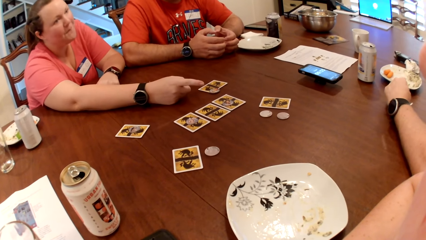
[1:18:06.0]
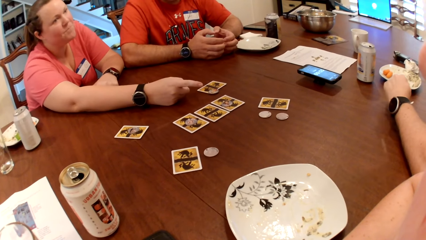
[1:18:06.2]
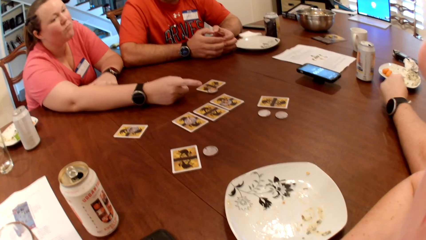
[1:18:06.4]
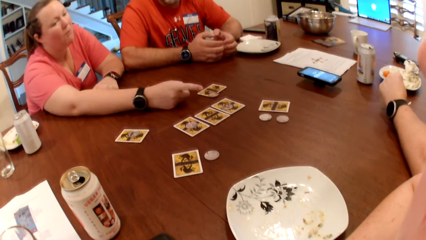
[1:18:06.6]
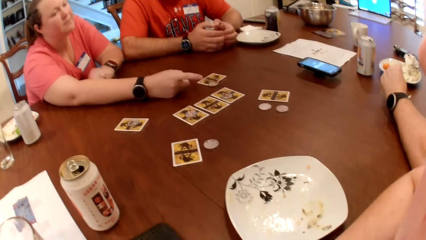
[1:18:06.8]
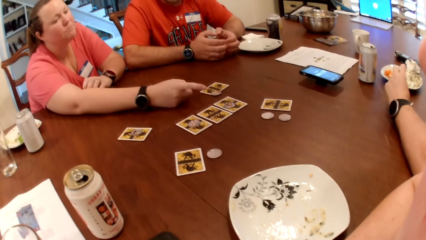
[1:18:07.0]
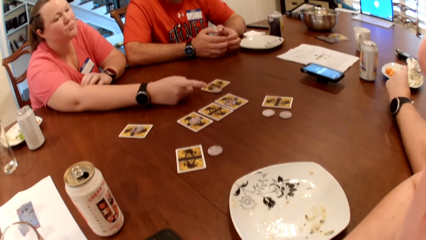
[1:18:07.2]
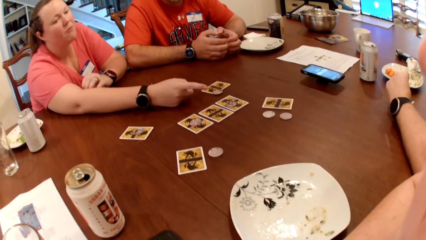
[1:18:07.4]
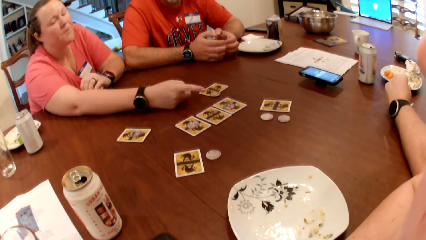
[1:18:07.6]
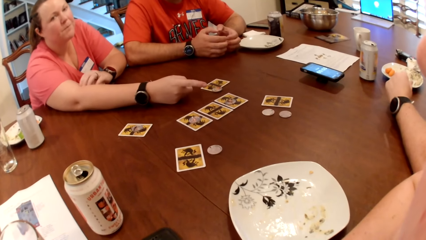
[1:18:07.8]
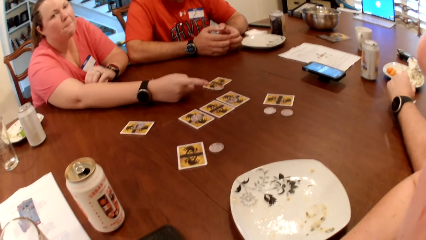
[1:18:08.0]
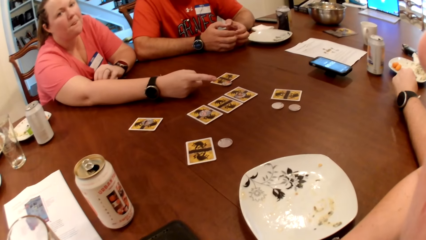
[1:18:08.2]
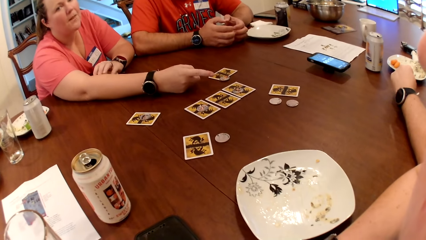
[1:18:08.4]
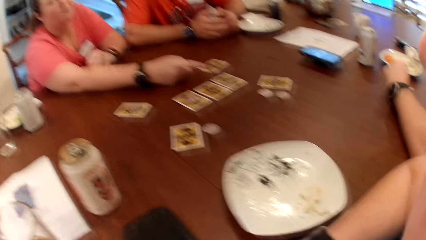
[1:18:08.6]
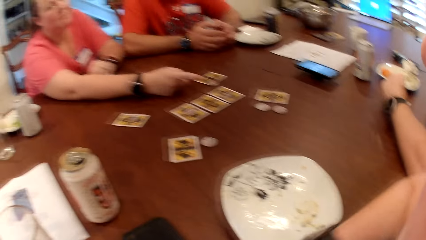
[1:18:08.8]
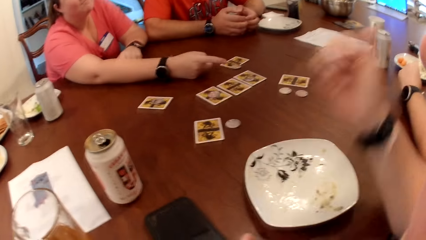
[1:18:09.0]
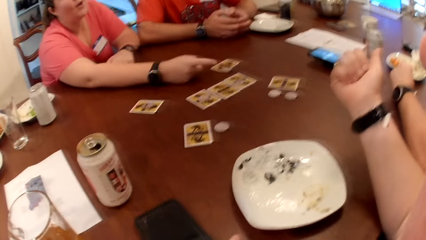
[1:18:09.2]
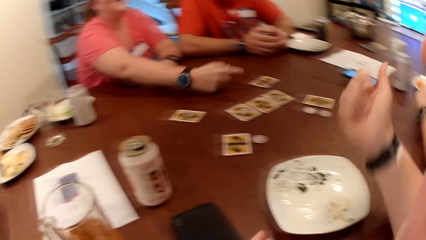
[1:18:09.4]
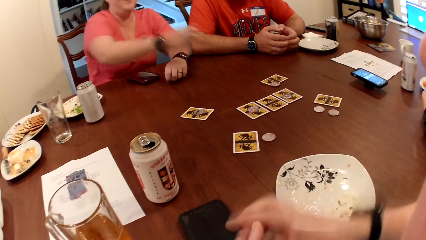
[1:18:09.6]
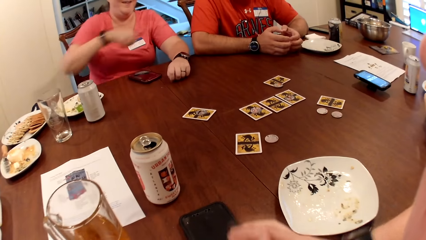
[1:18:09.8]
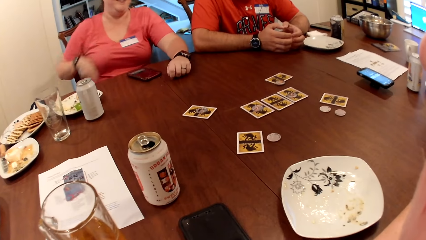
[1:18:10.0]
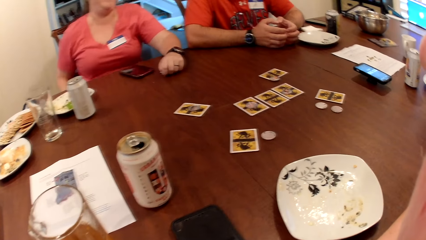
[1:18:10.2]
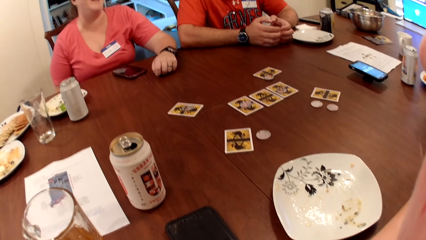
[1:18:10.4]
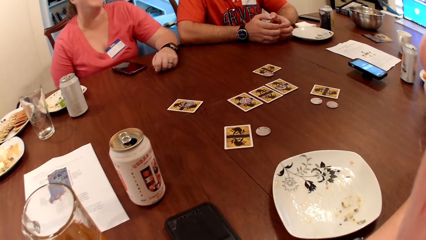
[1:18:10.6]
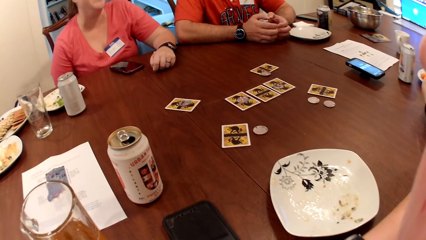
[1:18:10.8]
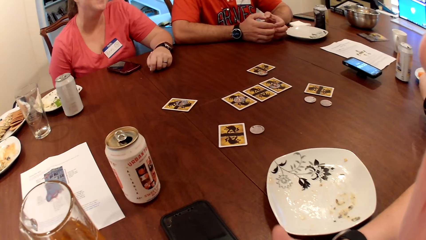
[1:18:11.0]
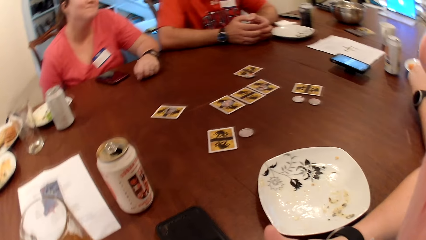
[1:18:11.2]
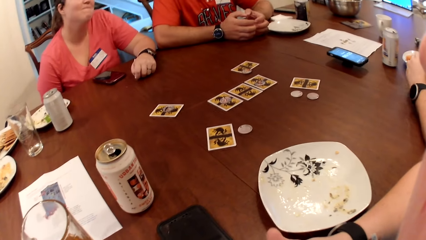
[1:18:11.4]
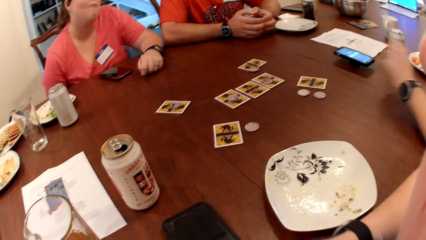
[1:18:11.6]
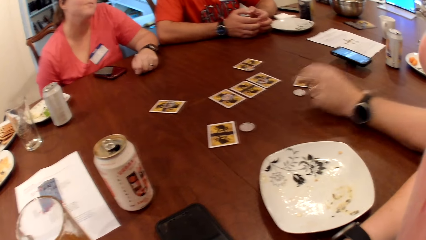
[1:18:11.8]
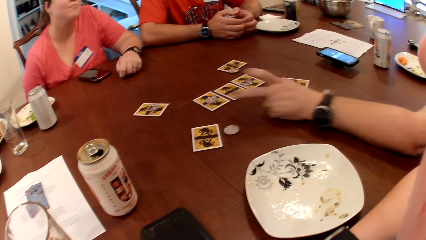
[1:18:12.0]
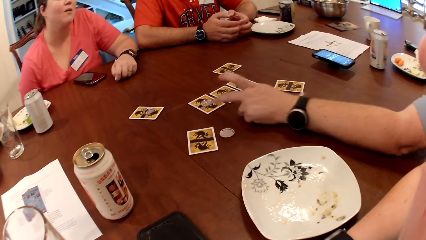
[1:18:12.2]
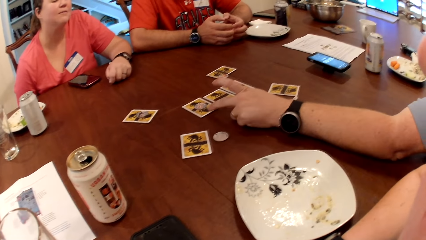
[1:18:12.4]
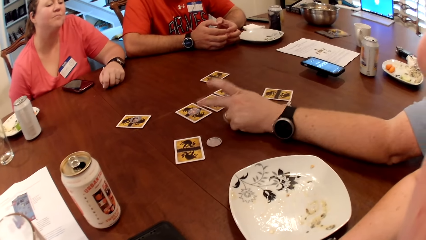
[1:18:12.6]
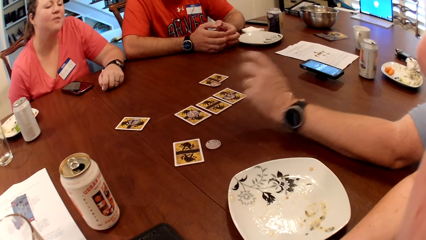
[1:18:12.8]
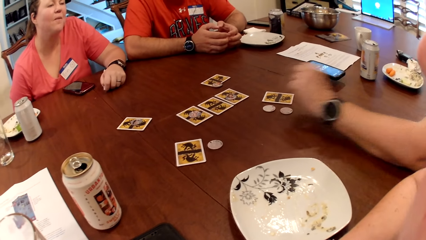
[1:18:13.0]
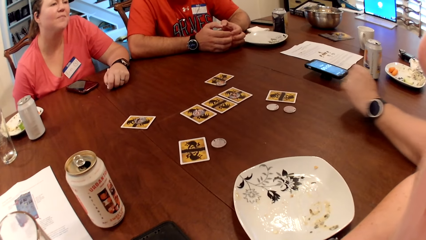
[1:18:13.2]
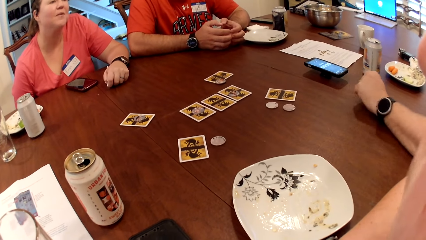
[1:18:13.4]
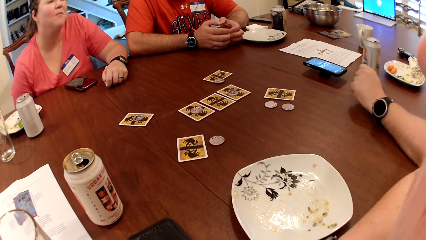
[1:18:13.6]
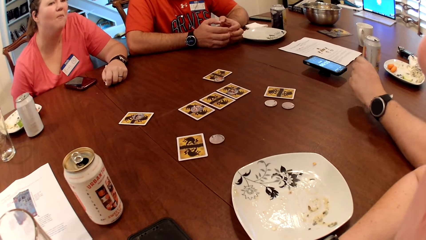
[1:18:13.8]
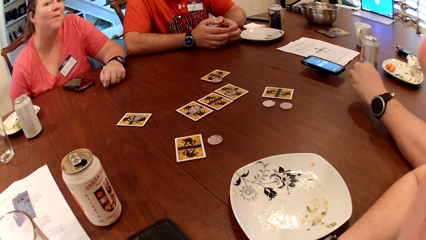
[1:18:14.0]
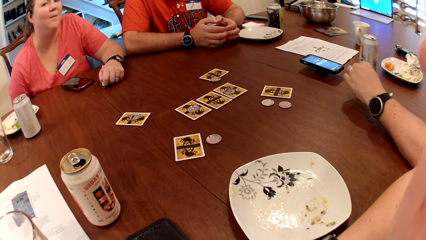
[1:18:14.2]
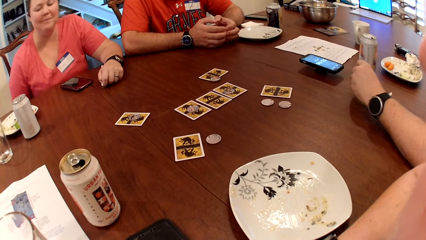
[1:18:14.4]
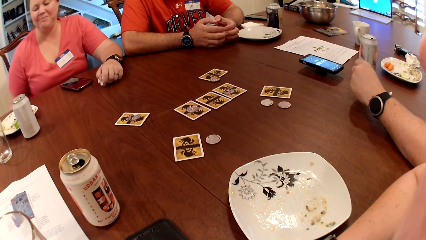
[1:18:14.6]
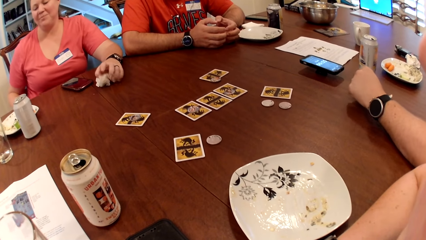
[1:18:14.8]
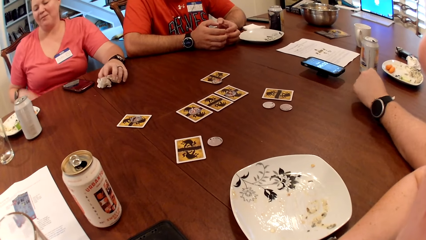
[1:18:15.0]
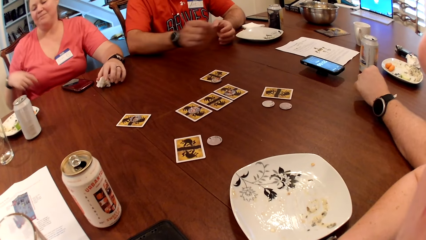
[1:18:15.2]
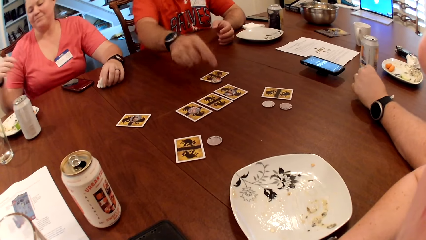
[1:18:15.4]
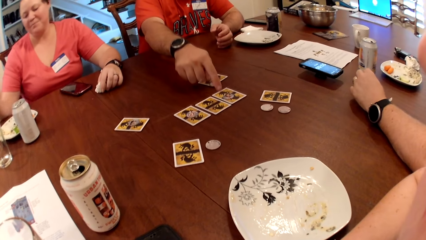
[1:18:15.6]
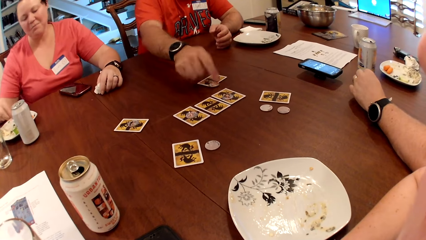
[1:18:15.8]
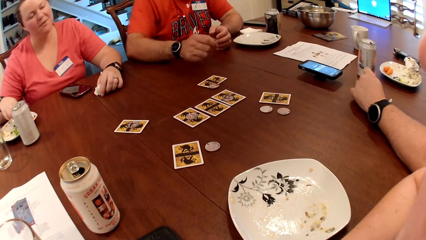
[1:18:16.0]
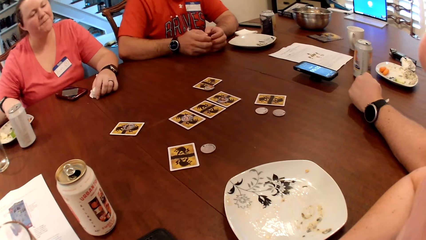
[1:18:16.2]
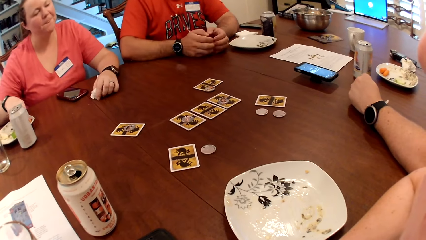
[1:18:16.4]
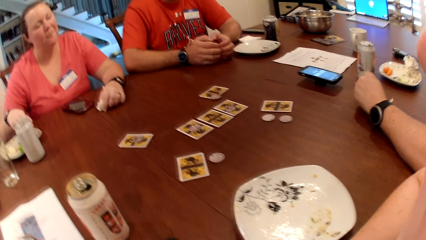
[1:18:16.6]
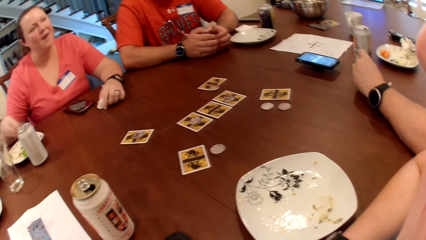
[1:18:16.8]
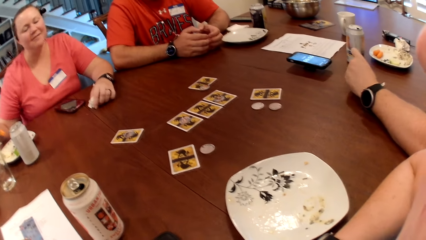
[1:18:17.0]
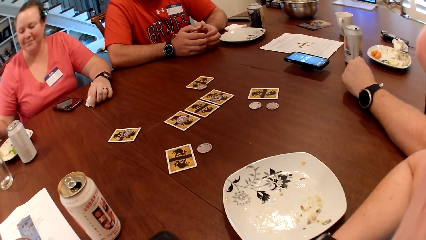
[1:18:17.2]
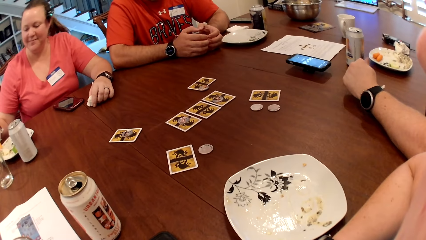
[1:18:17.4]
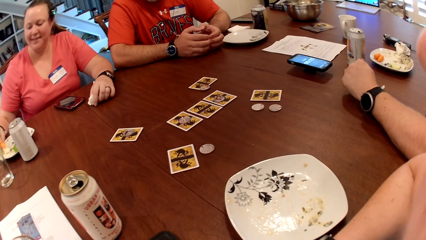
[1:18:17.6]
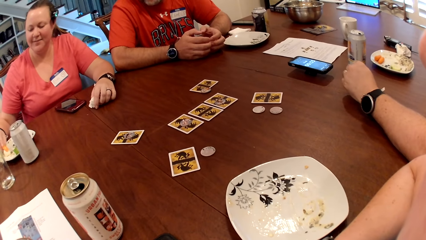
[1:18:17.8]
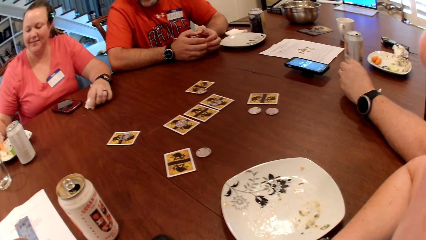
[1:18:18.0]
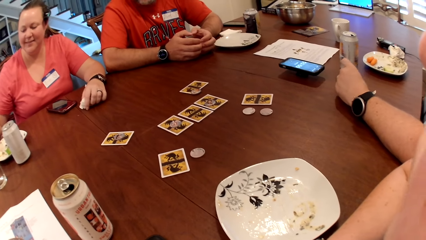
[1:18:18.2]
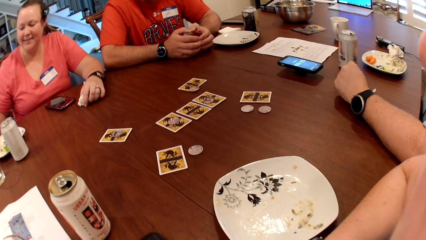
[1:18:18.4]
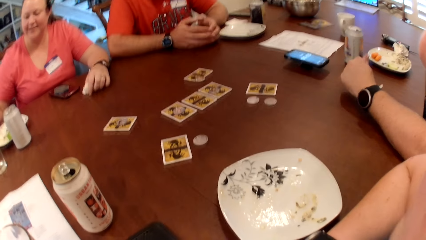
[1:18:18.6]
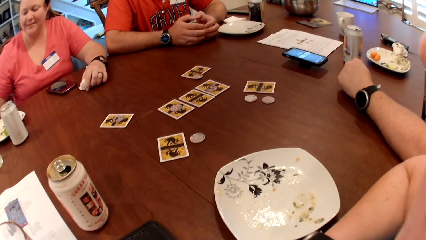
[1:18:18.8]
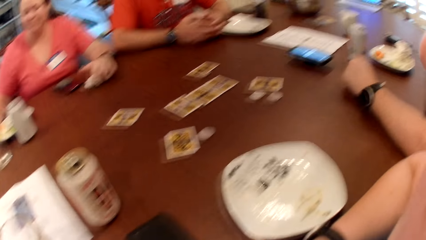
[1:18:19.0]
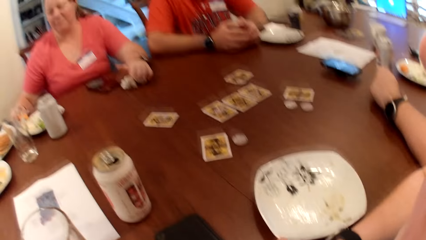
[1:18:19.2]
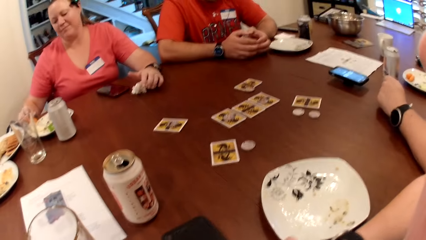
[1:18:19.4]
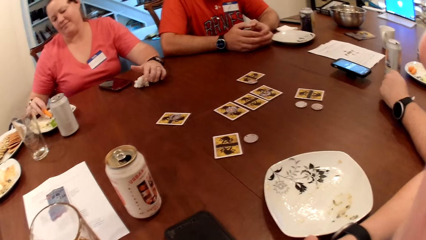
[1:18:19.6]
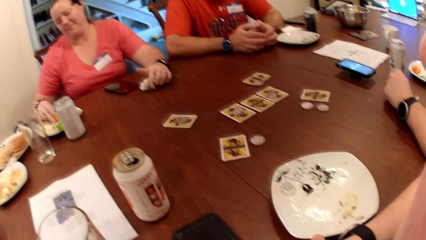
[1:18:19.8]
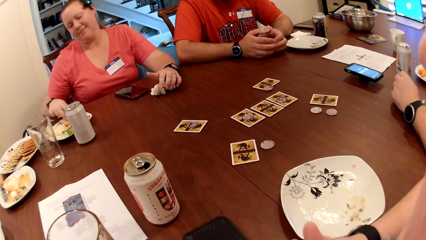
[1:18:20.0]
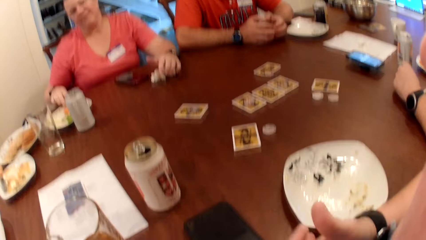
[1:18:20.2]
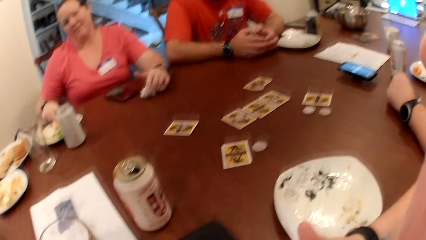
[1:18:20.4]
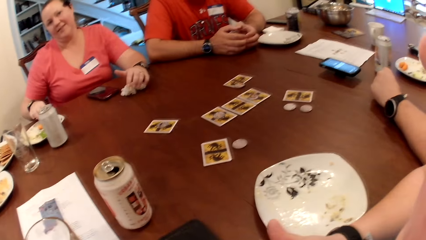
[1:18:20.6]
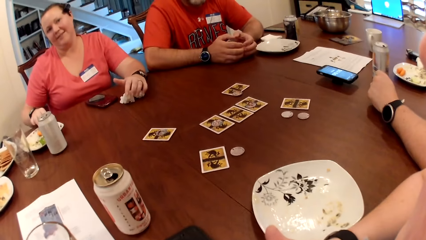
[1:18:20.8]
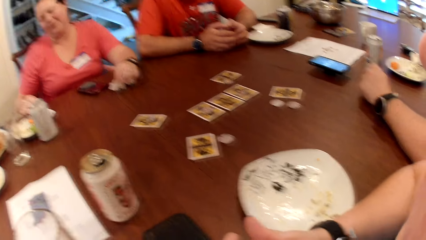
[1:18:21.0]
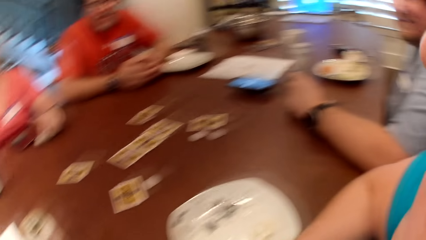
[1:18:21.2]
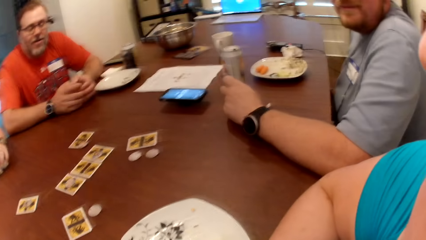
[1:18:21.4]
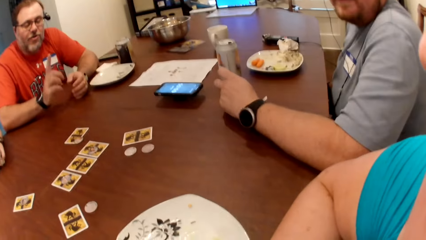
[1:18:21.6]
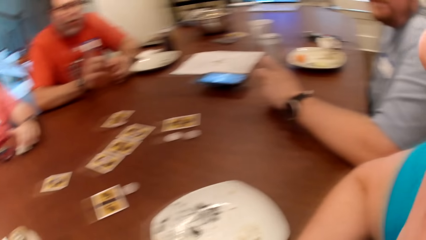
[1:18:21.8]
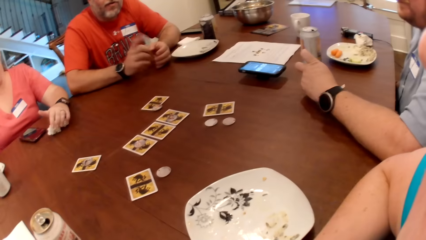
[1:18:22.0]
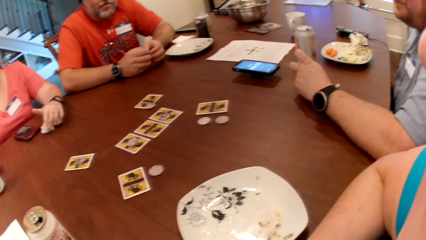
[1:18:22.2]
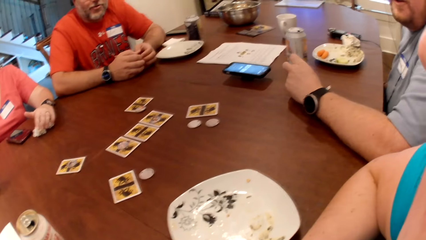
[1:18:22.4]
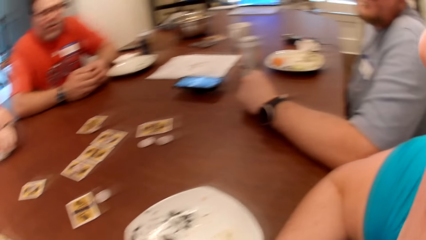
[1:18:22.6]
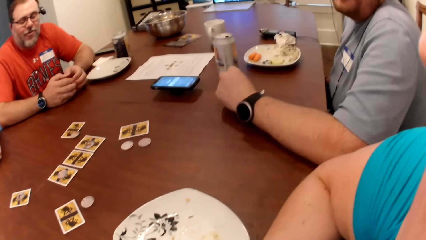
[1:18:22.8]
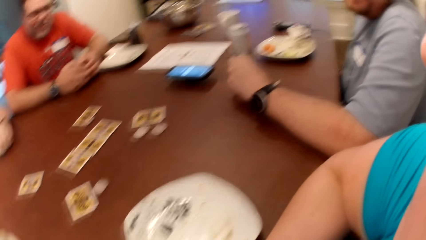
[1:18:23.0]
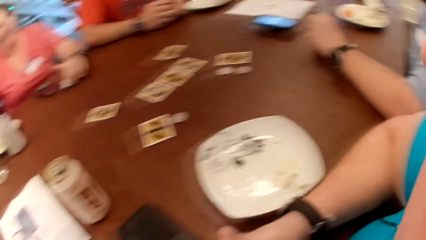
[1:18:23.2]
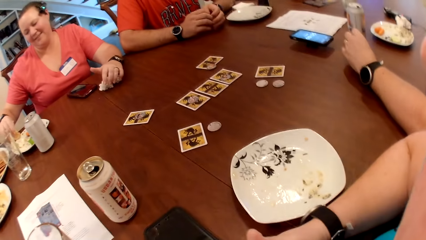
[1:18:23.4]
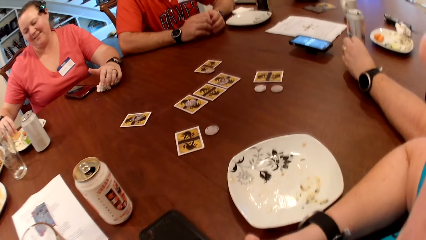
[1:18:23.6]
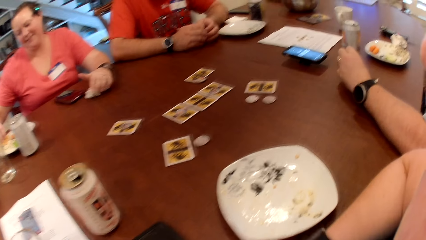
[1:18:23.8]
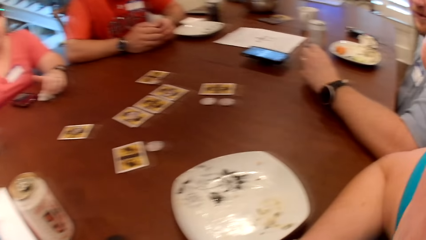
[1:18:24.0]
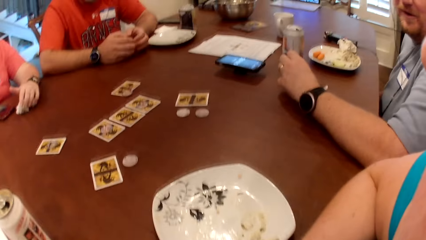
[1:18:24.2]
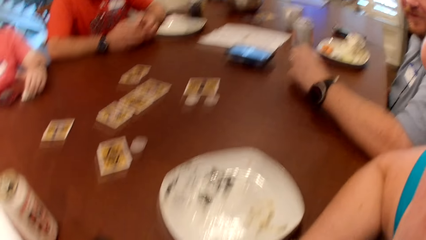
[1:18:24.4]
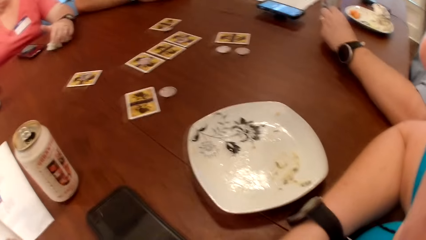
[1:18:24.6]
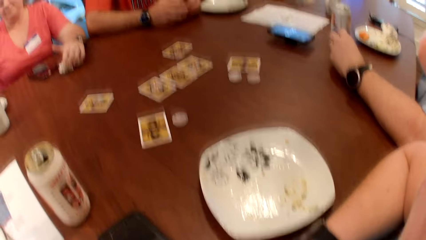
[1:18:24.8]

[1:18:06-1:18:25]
A man moves the hand on the table. A woman touches the right hand. The camera wearer moves the hands on the table and puts the hands together. The woman moves the hand down. The man touches the card on the table with his left hand. The man points at the card on the table. The man moves the hand on the table. A person points at the card. The woman picks a carrot or the crisps from the plate on the table with her right hand. The woman moves the hand on the plate. The woman drops the carrot on the plate on the table with her right hand. The woman picks at the food in the plate on the table with her right hand. The person moves the hand on the table. The man stares at another person.
